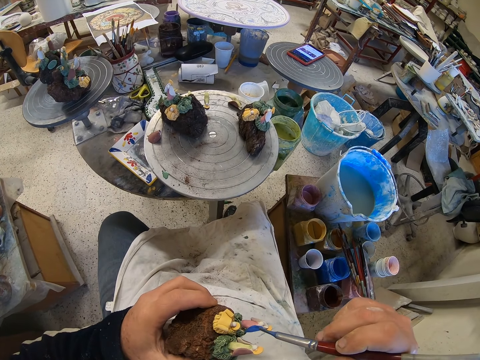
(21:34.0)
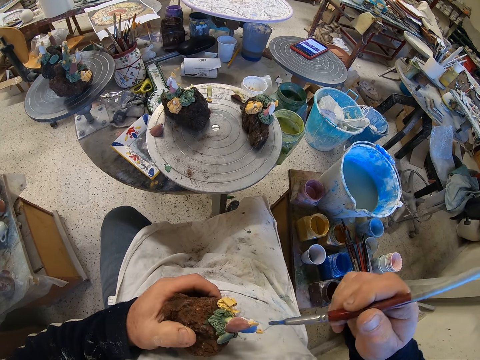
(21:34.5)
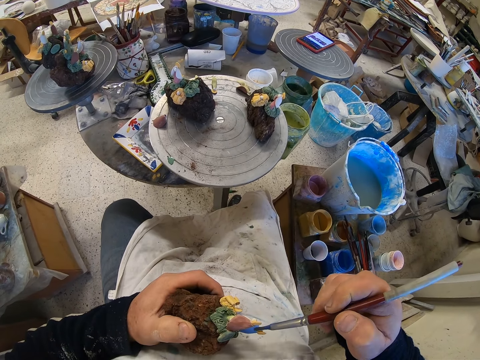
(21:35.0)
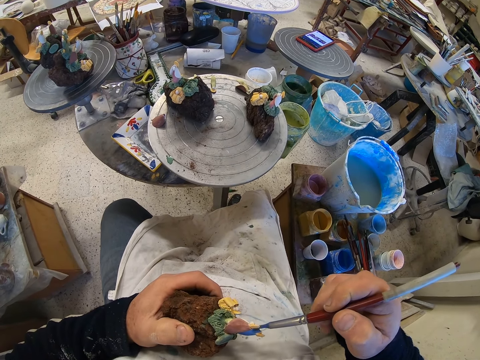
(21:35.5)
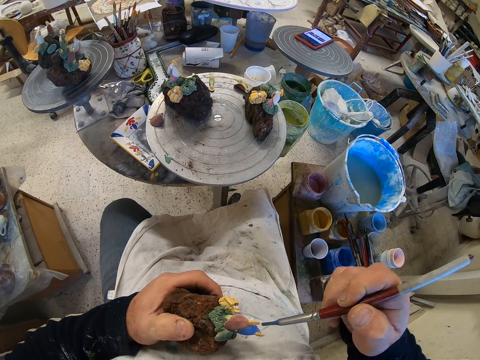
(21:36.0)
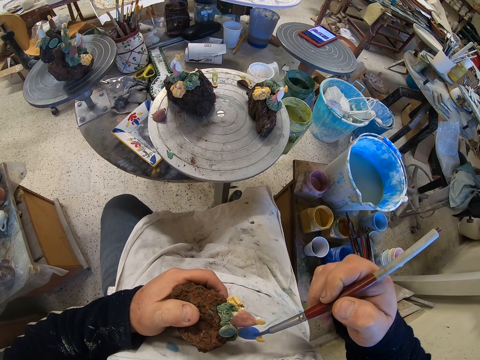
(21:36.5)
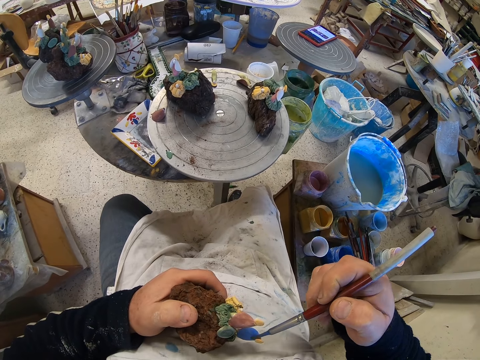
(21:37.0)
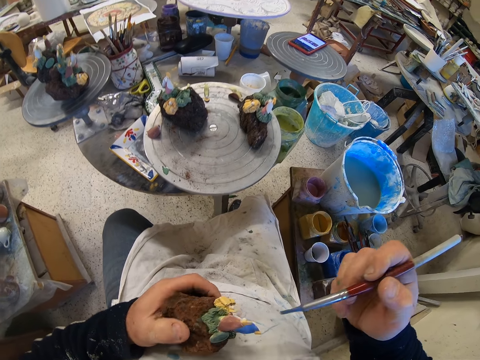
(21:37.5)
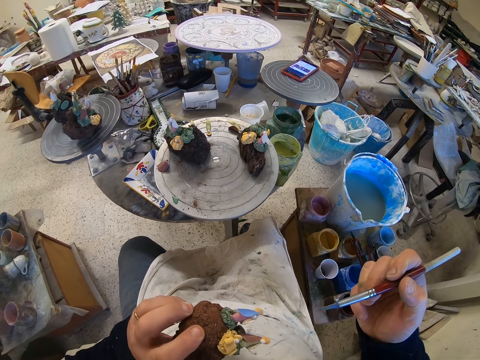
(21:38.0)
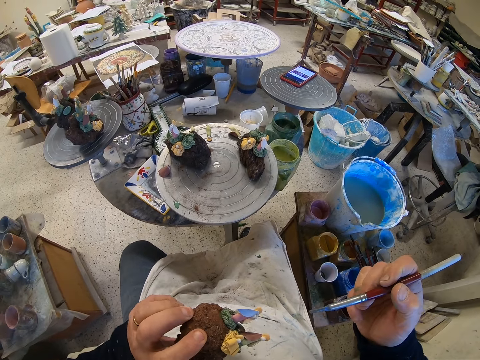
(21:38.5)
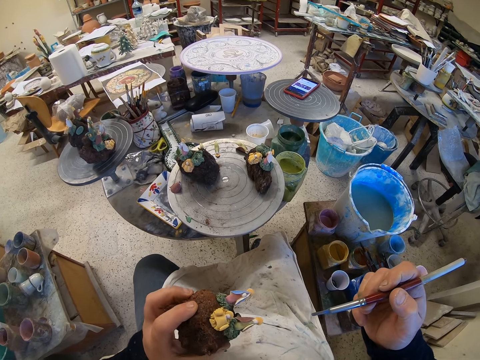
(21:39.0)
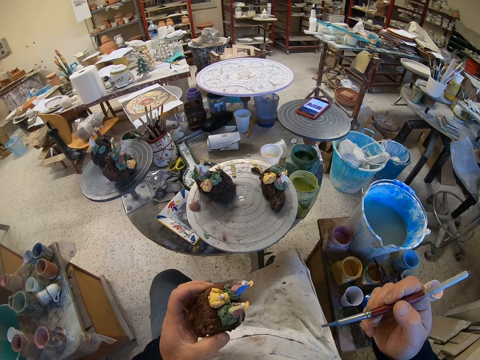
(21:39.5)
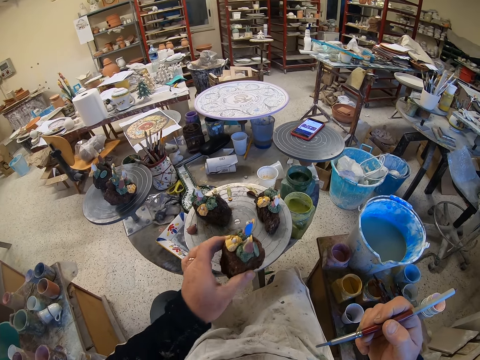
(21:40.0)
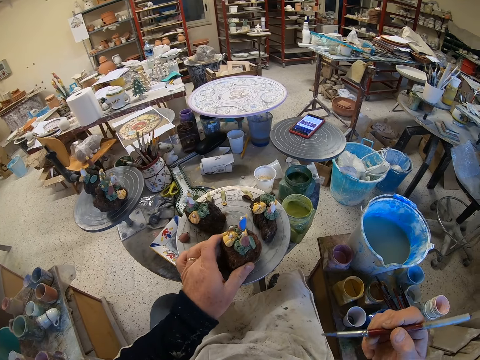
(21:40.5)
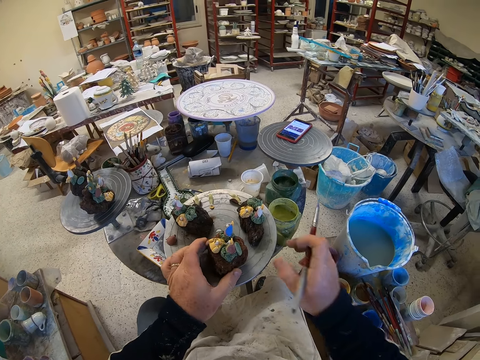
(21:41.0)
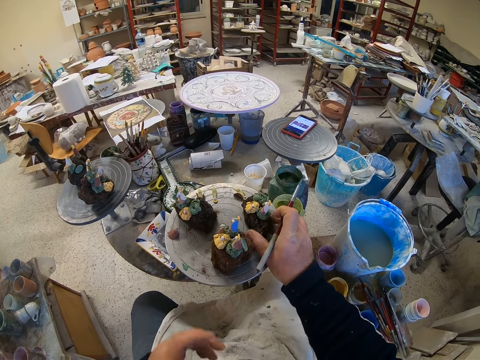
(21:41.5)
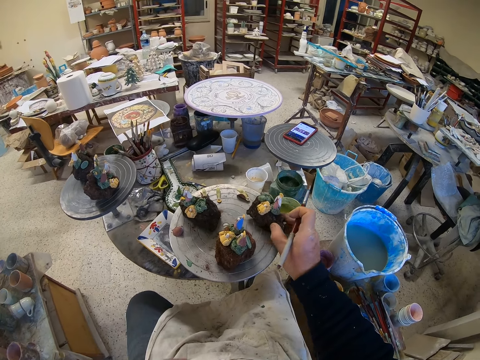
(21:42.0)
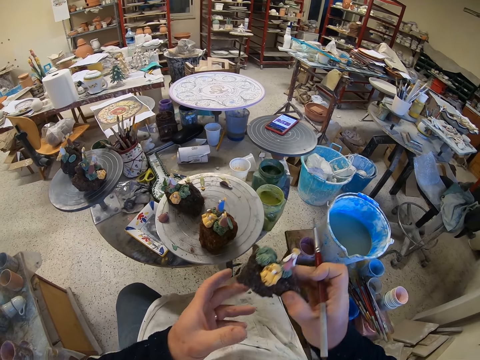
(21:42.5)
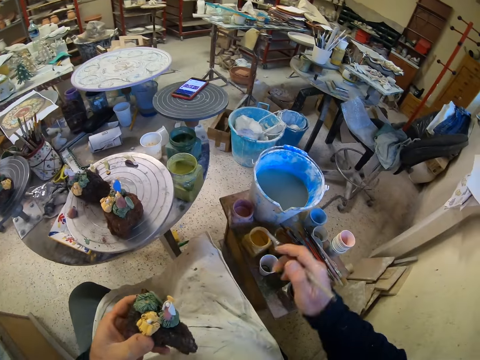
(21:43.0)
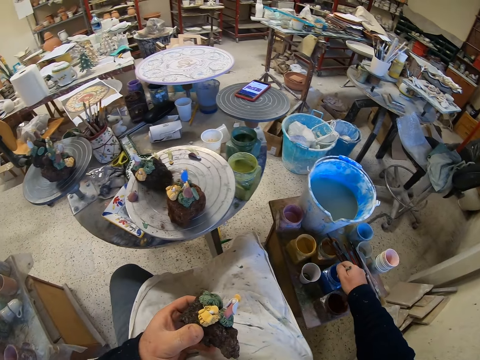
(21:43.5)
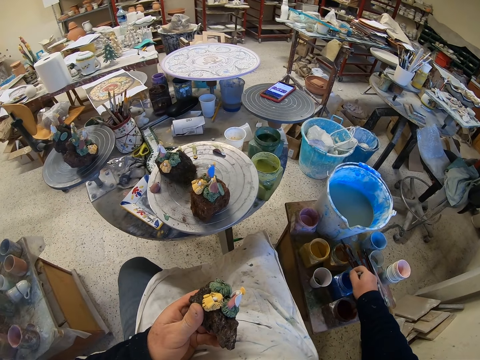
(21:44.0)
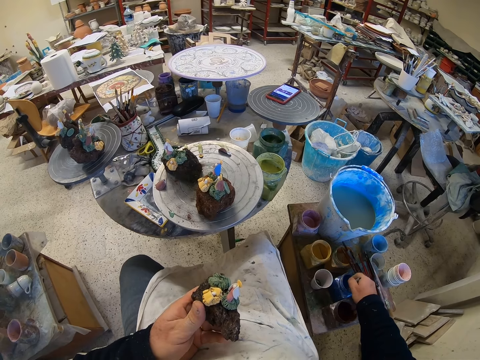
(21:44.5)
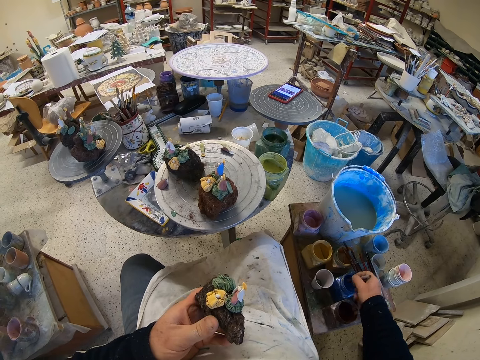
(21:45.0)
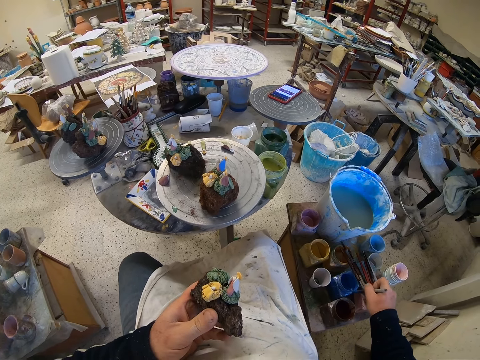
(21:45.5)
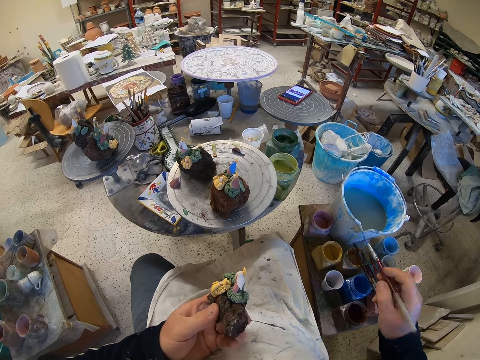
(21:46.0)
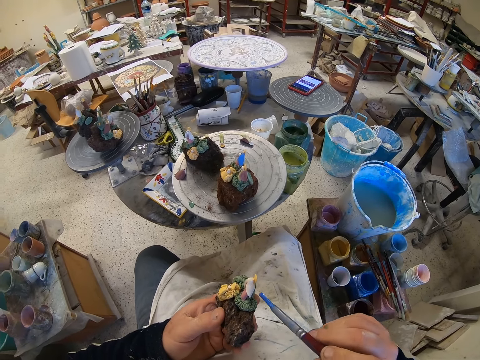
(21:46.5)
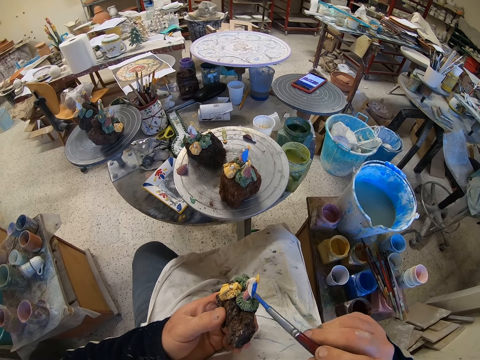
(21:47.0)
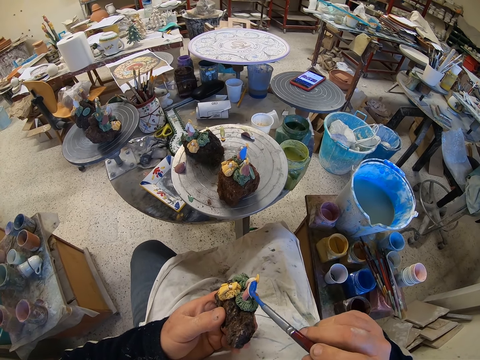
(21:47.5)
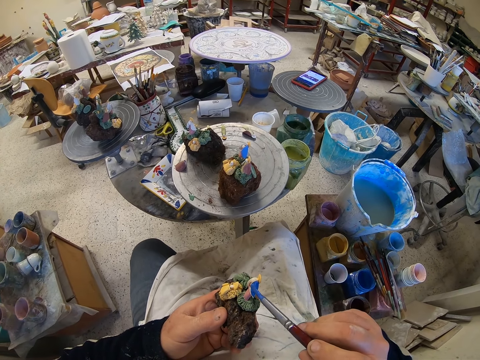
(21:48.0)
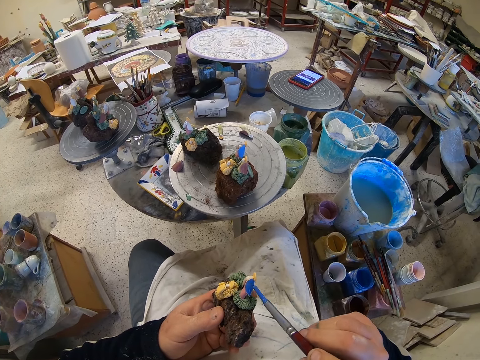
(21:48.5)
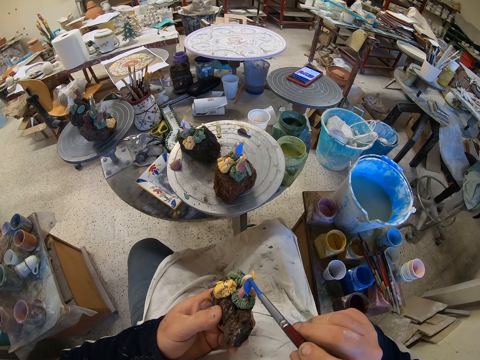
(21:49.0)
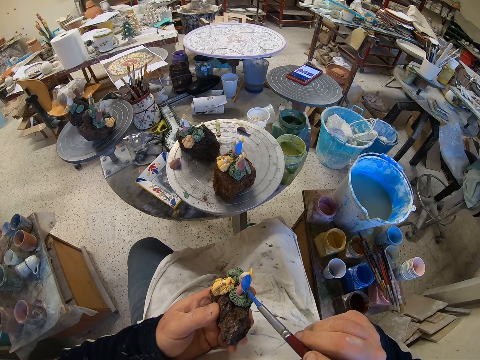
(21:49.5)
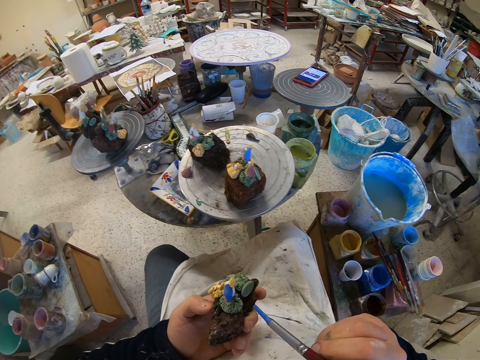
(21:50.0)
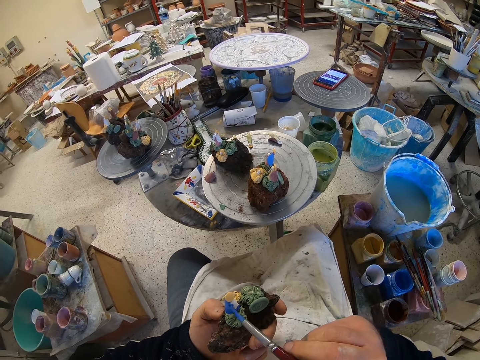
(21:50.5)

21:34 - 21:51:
The camera wearer paints a craft model with a paint brush. They look around a garage. They put down the craft model on a stool. They pick up the craft model from the stool. They scoop paint from a paint can with the paint brush. They paint the craft model with the paint brush.

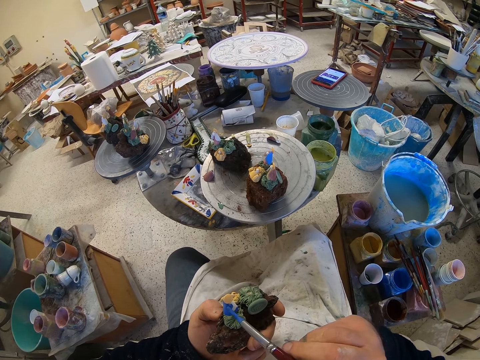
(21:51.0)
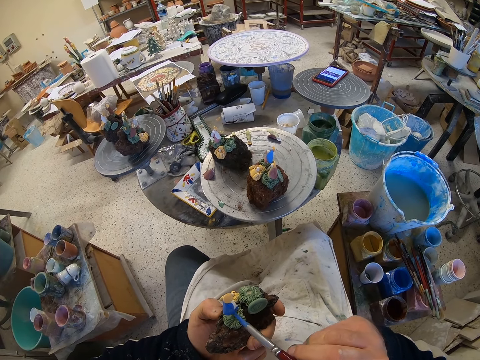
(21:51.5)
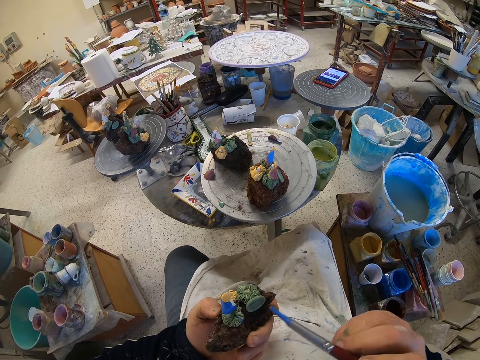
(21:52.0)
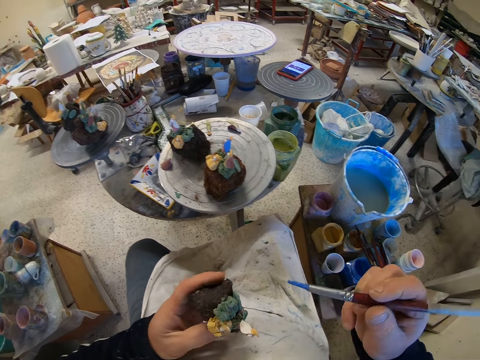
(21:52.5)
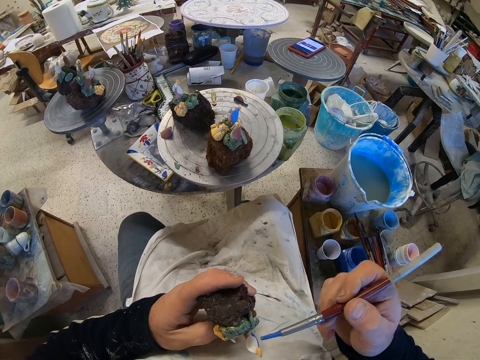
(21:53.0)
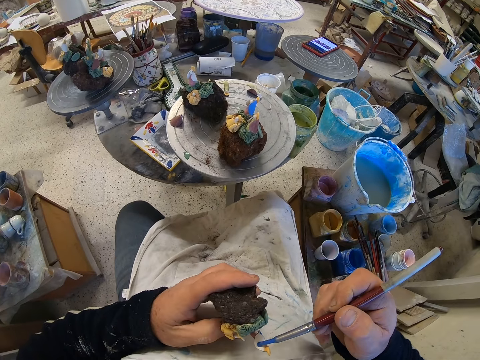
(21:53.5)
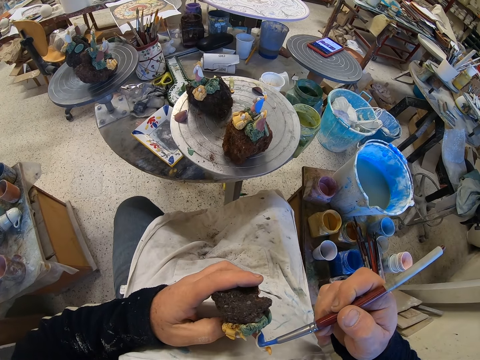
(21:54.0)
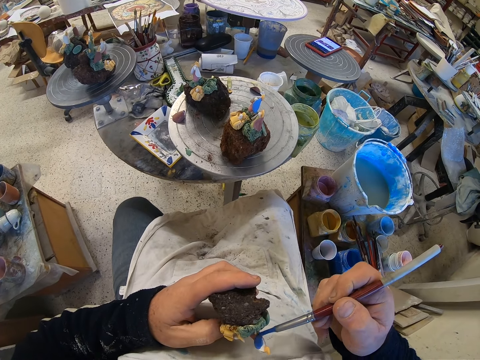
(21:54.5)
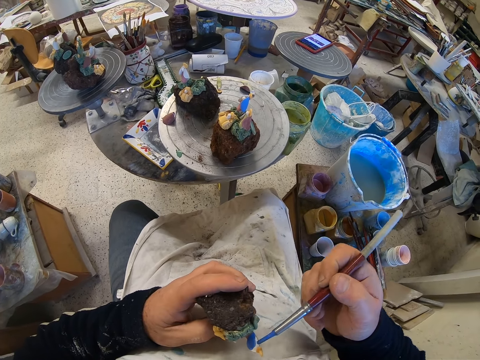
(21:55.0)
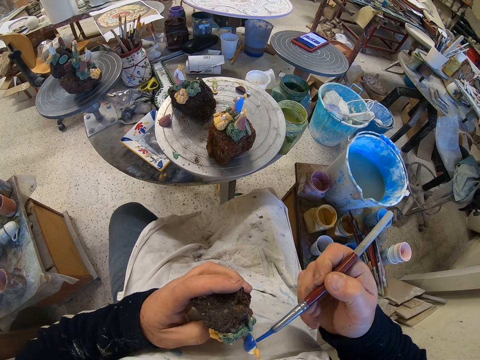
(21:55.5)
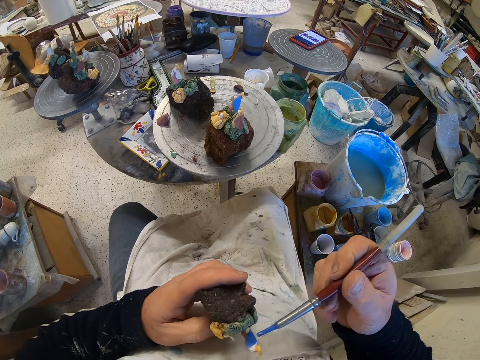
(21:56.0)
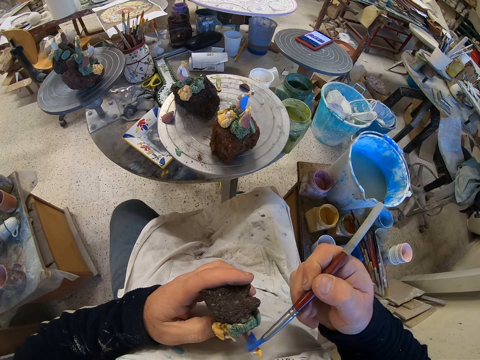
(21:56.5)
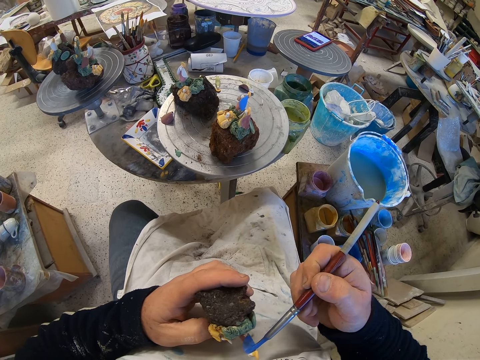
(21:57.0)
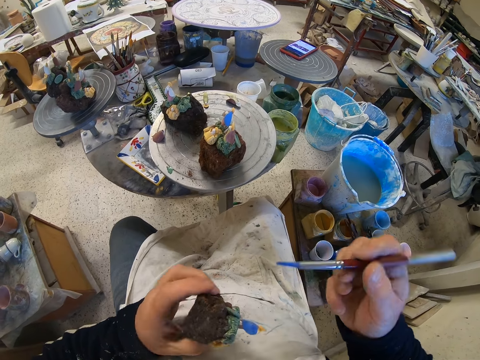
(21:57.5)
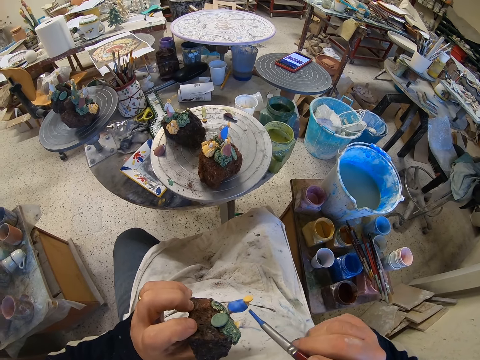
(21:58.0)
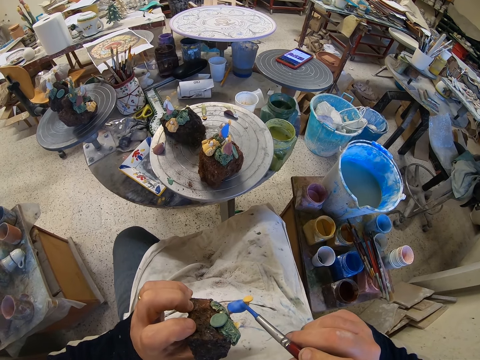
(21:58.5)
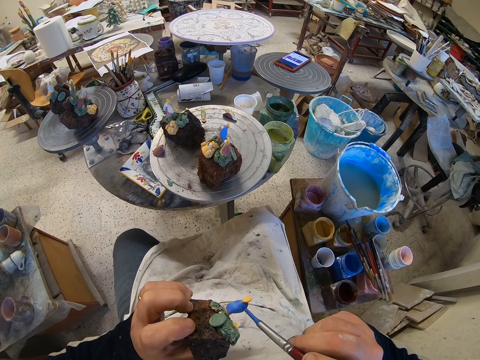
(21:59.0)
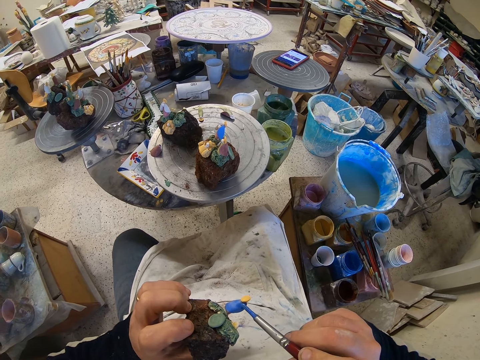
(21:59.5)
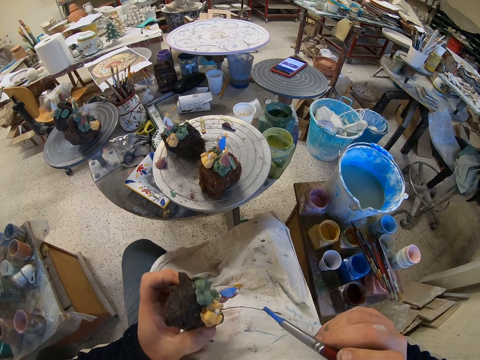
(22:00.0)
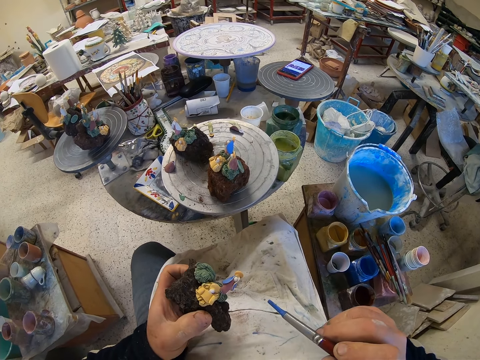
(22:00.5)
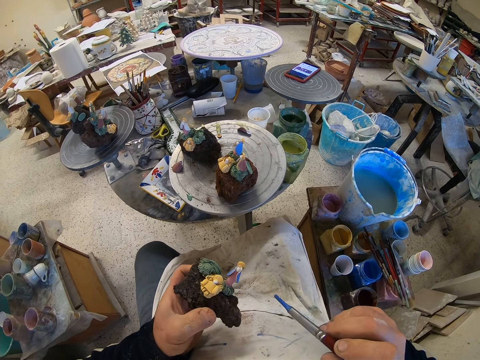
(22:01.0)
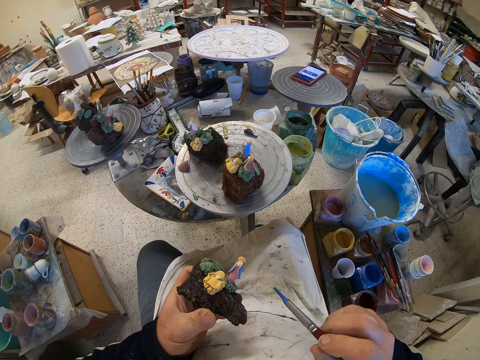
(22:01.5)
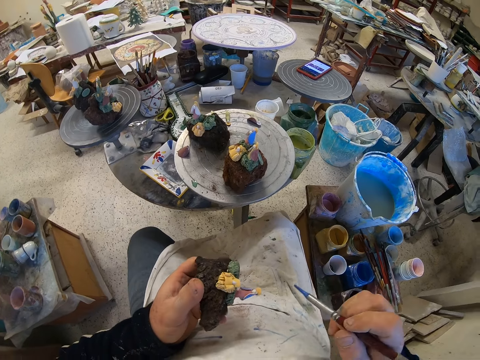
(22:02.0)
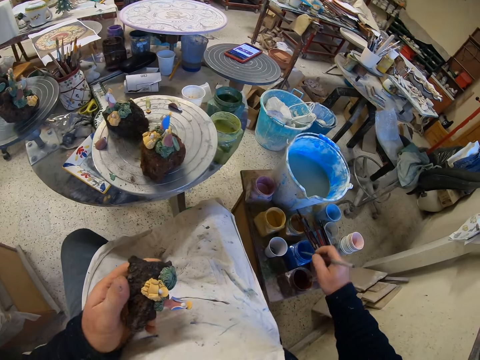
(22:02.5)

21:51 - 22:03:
The camera wearer adjusts a craft model on his hands. He paints the craft model with a paint brush. He adjusts the craft model on his hands. He paints the craft model with the paint brush. He adjusts the craft model on his hands.
